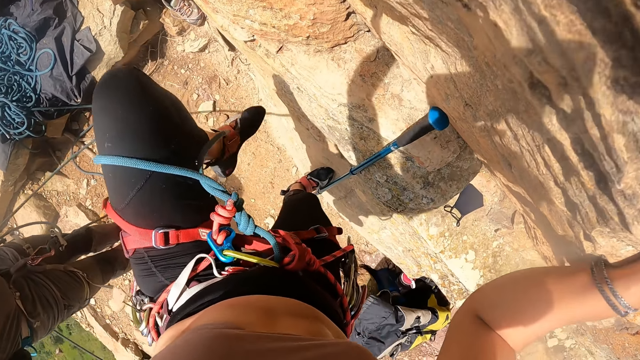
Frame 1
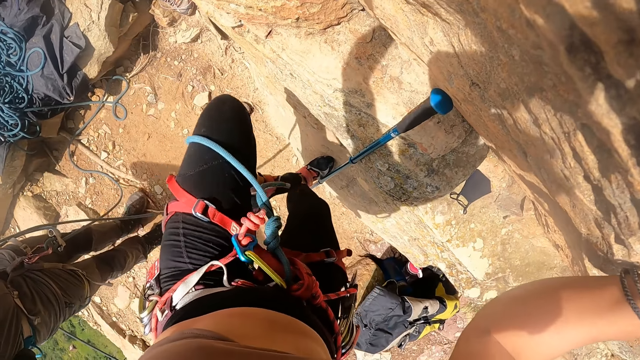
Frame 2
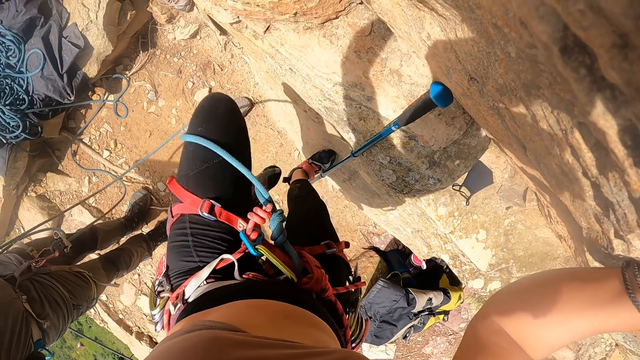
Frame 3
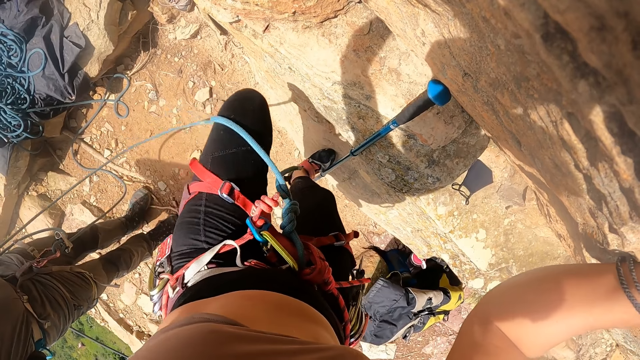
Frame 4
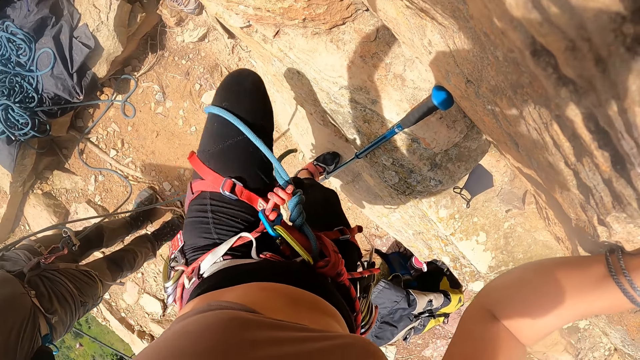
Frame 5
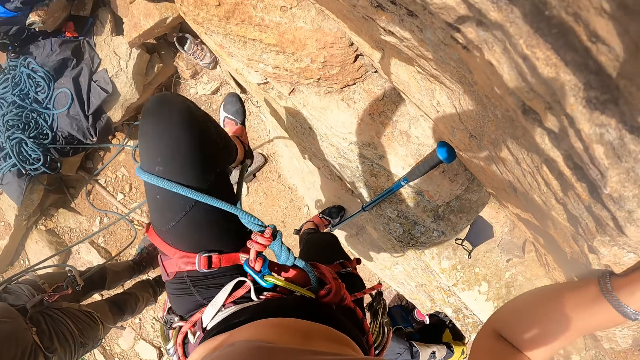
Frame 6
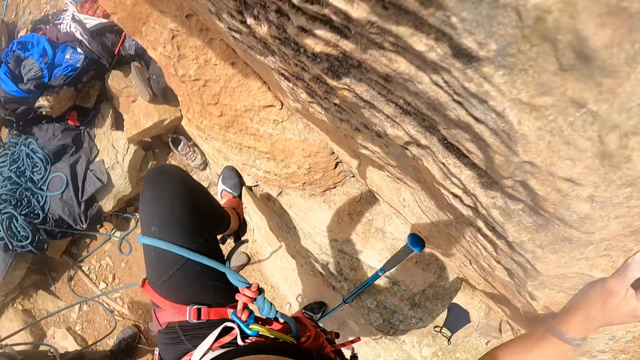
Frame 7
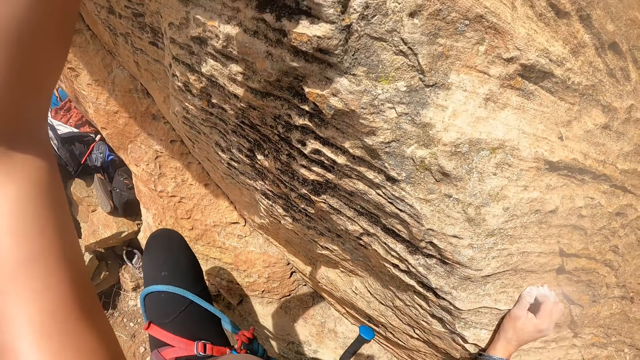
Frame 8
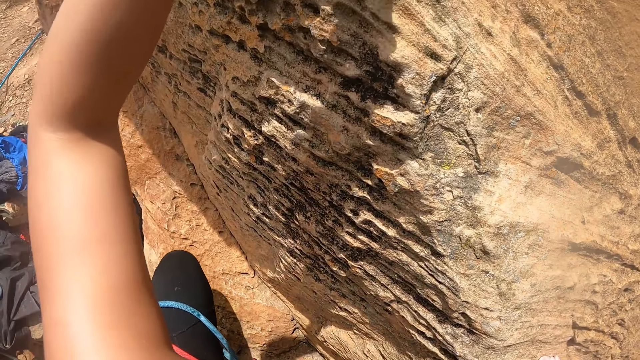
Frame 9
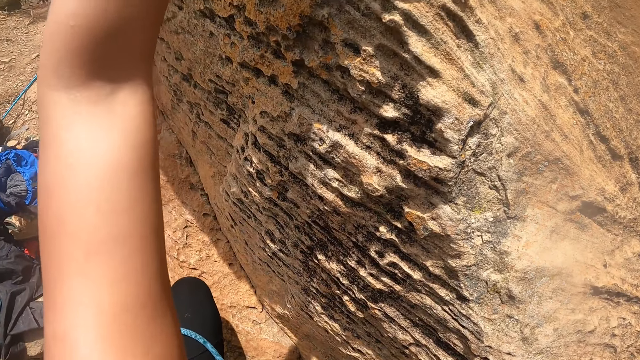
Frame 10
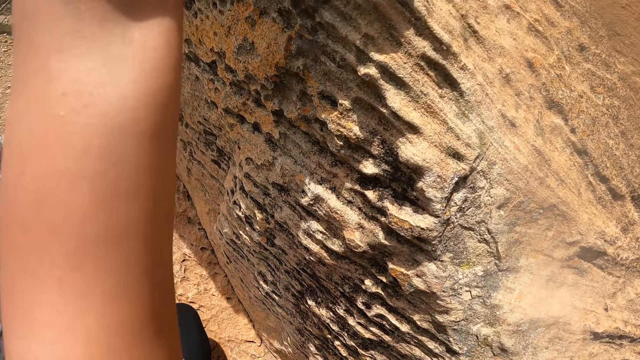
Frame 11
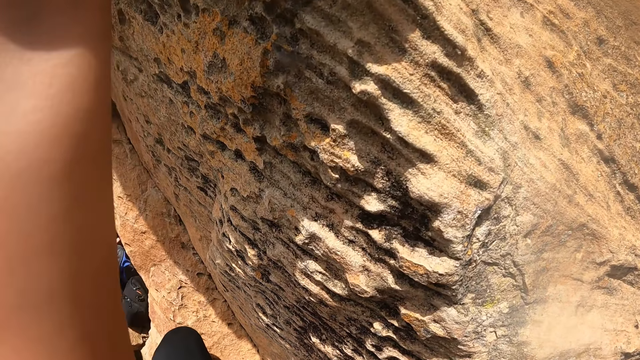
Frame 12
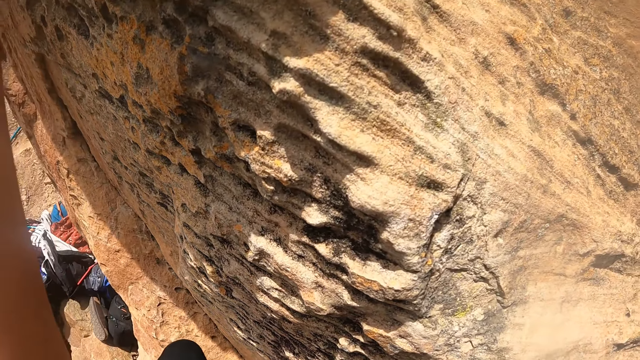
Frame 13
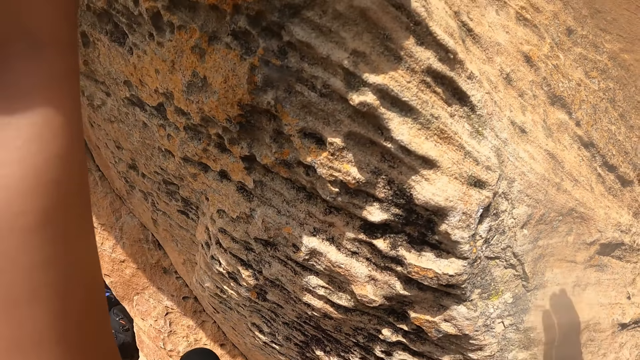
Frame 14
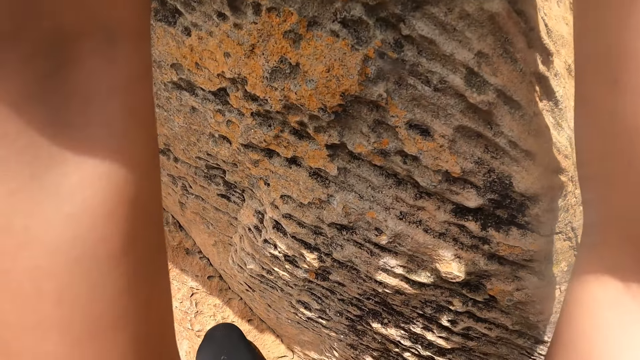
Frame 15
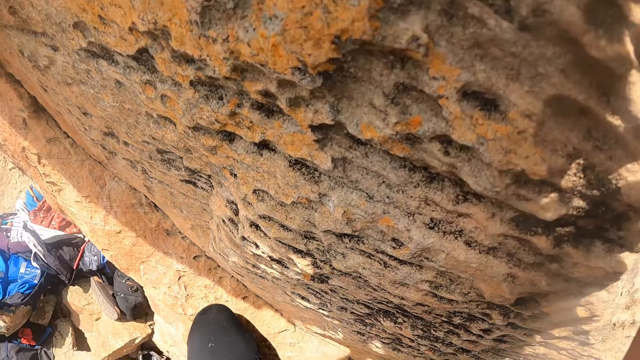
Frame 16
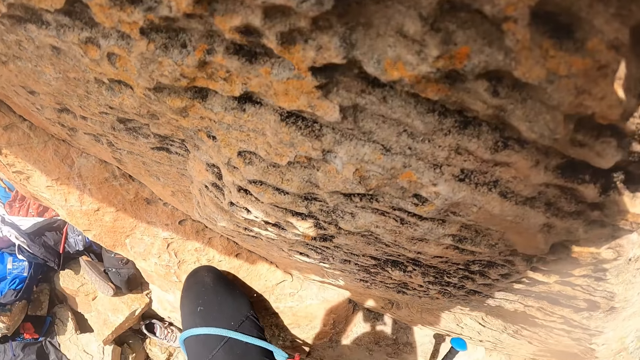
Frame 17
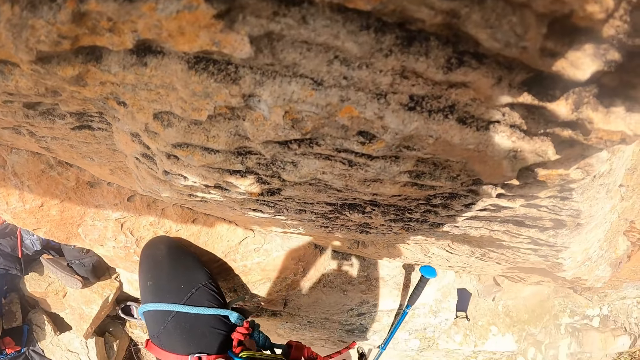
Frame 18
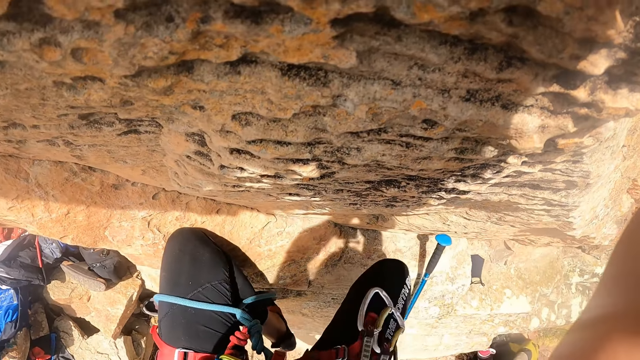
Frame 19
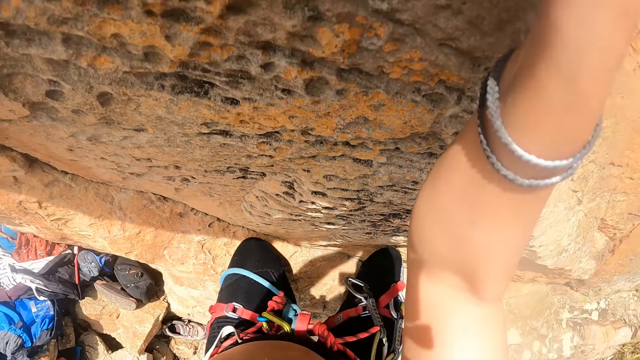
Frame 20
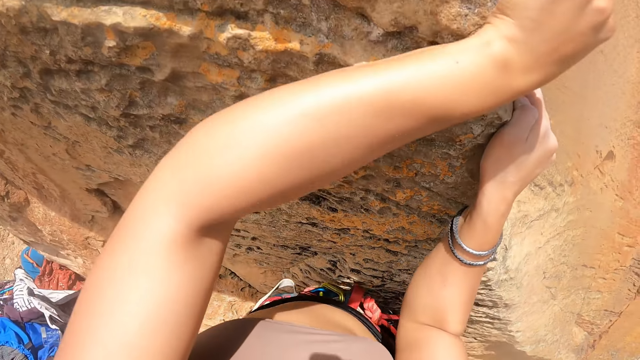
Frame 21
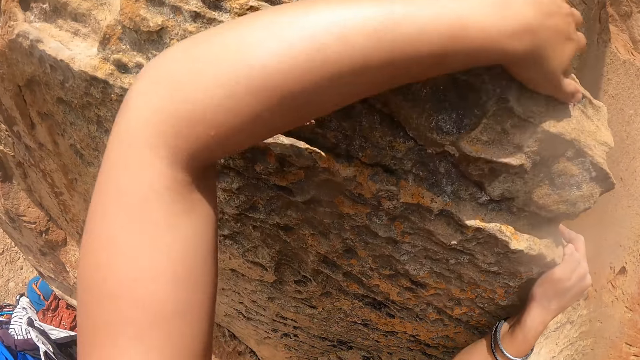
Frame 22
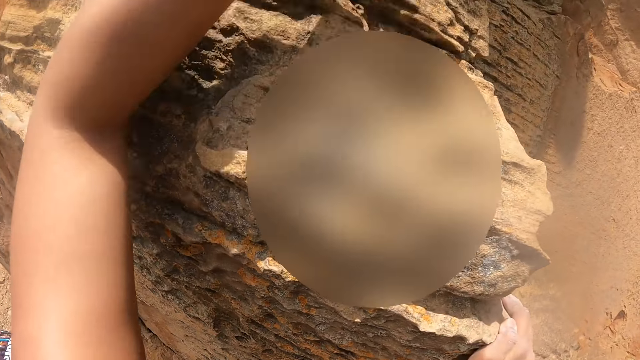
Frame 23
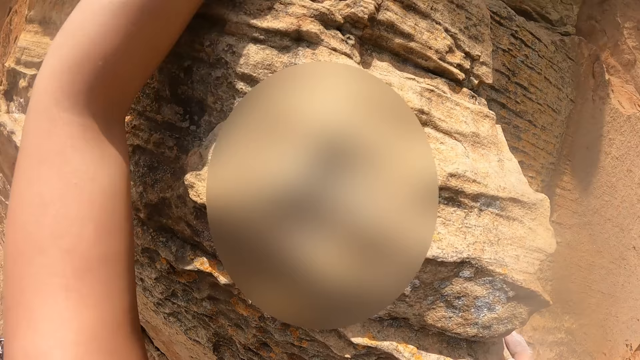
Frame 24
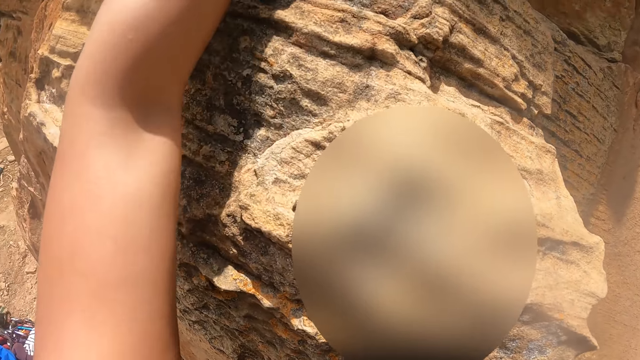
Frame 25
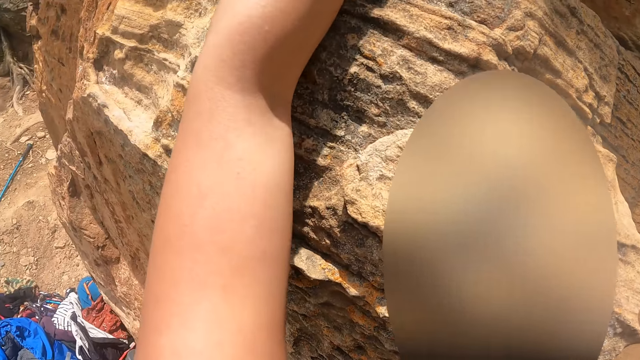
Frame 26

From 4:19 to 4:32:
The camera wearer climbs the rock.

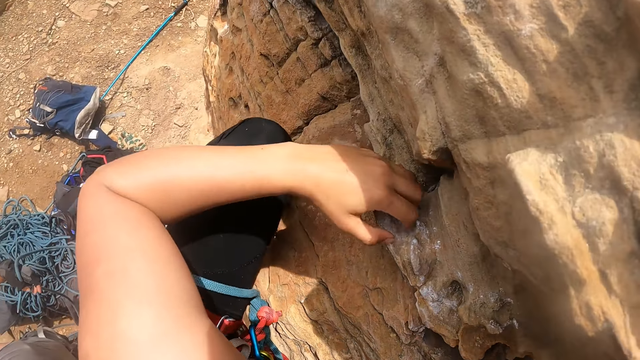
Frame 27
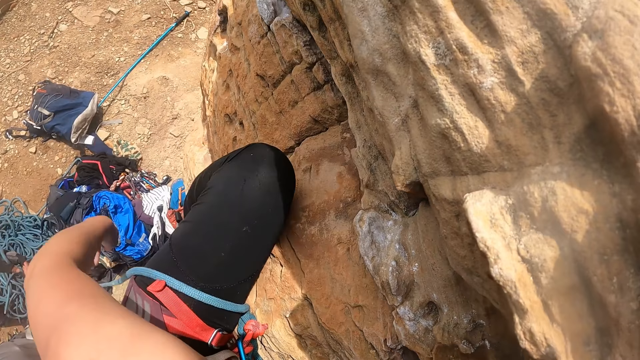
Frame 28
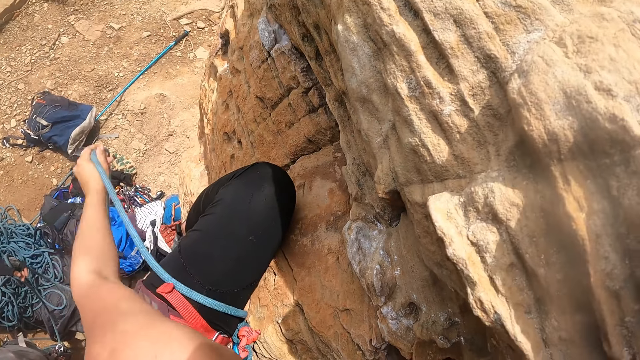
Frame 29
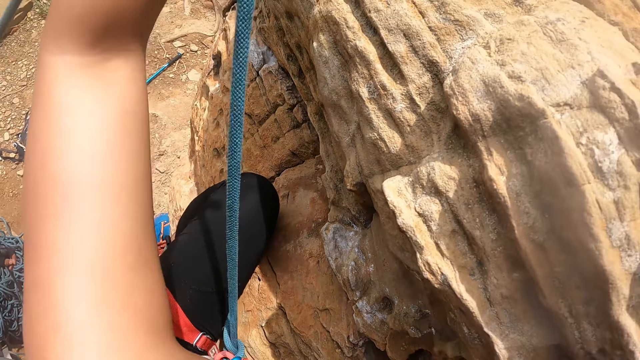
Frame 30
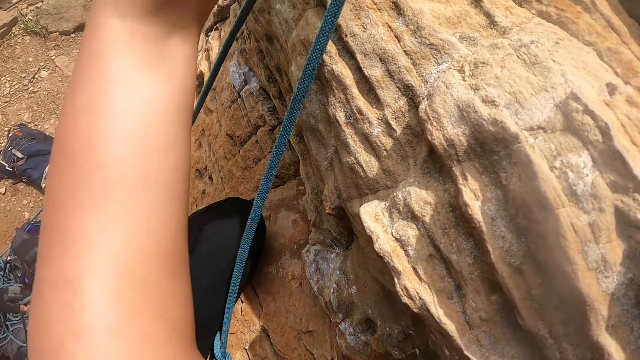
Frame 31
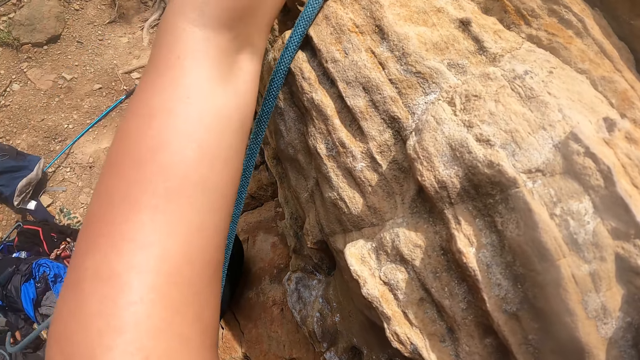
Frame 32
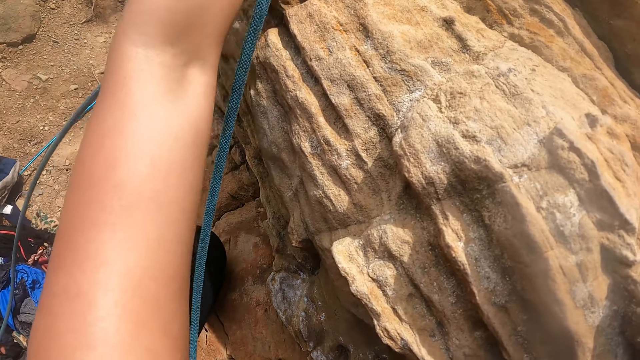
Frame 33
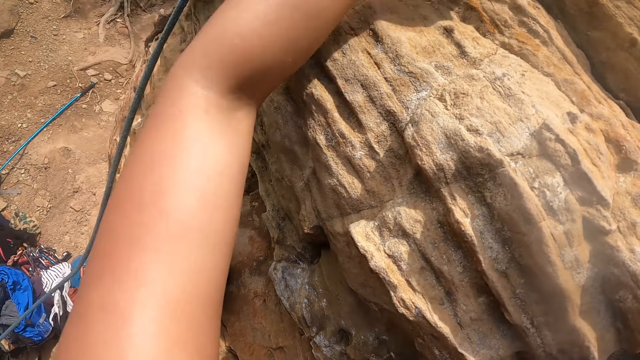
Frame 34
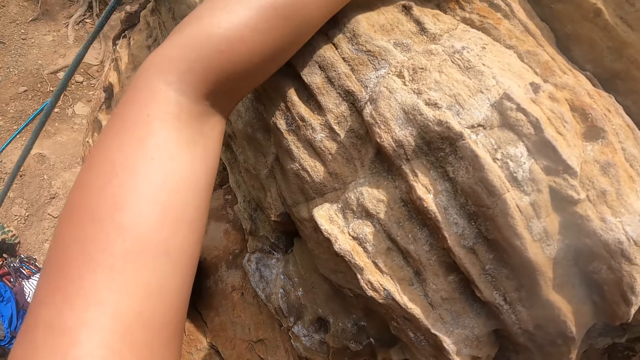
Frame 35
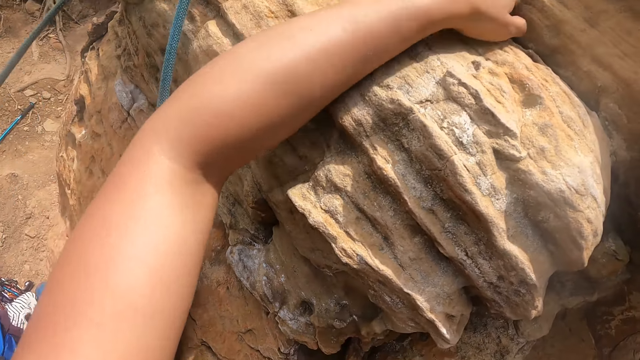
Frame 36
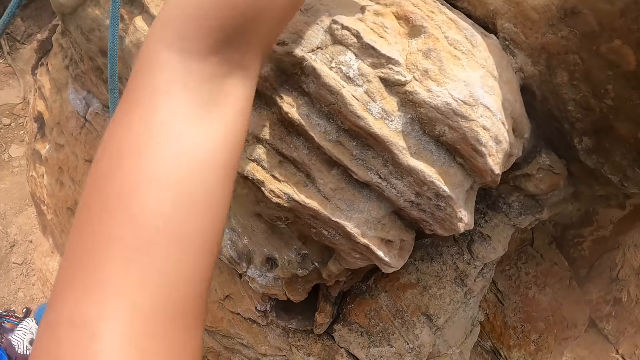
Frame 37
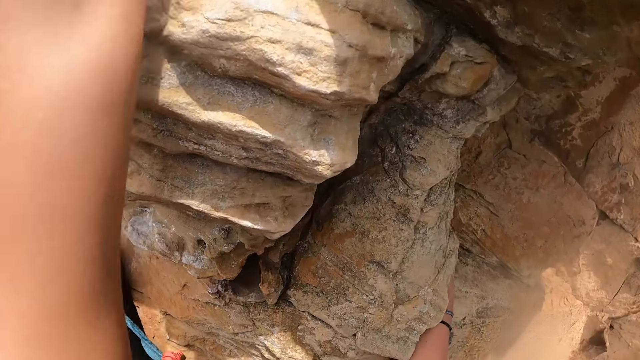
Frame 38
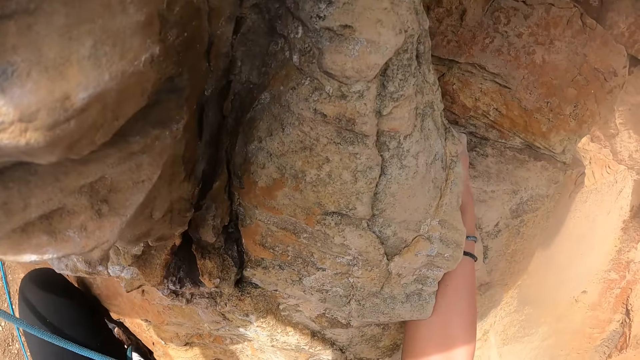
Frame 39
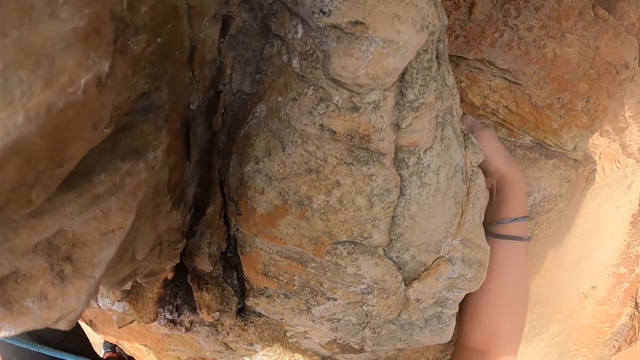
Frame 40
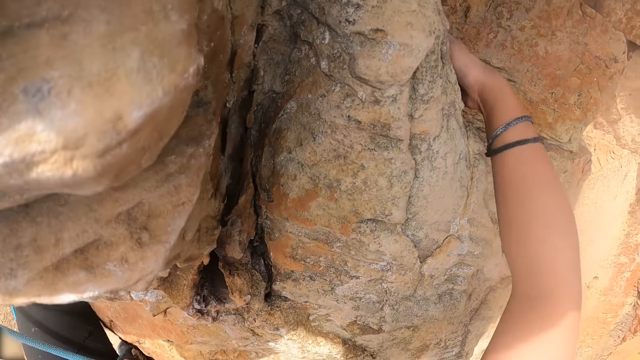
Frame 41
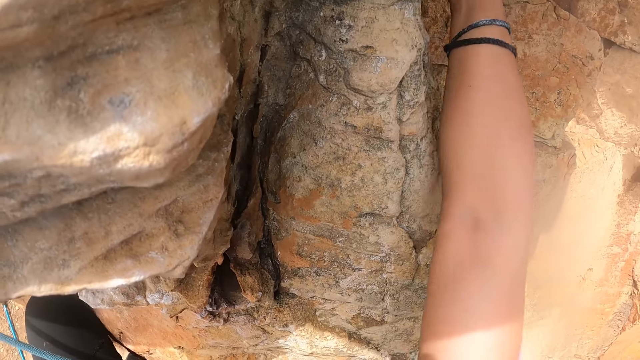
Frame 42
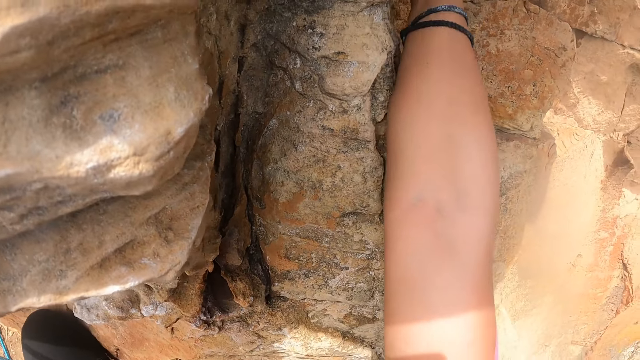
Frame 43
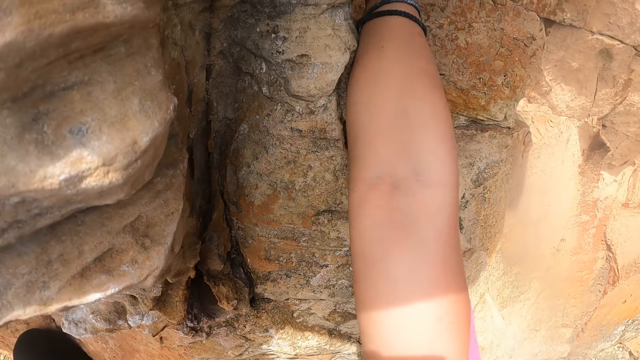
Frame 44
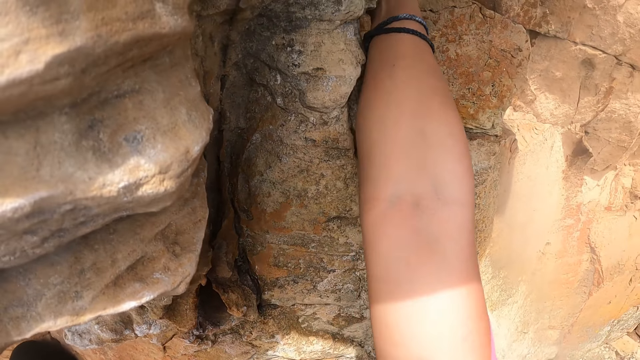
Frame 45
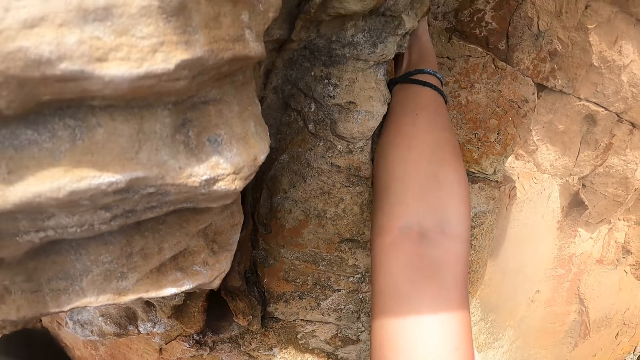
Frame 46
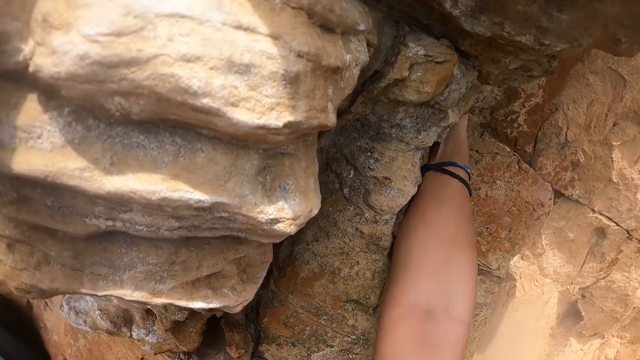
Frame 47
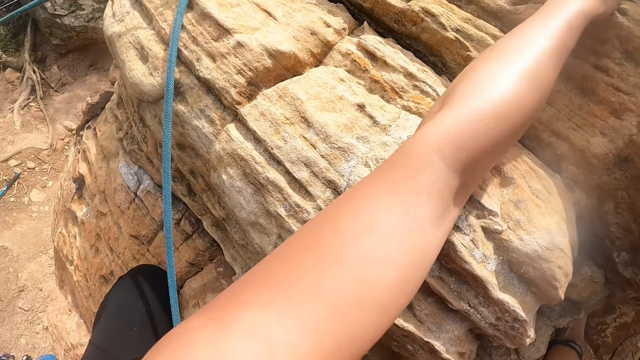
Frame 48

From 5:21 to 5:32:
The camera wearer adjusts the safety rope. They hold the rope. They climb the mountain.
